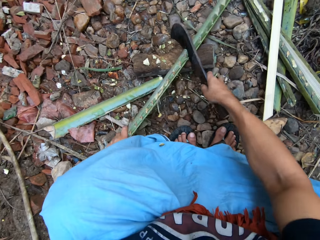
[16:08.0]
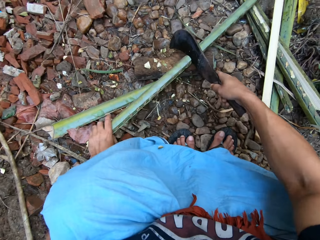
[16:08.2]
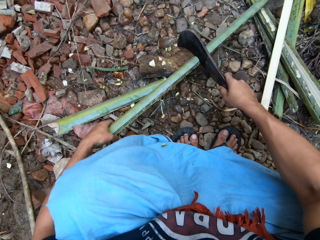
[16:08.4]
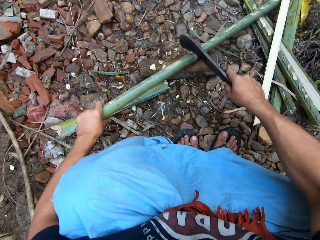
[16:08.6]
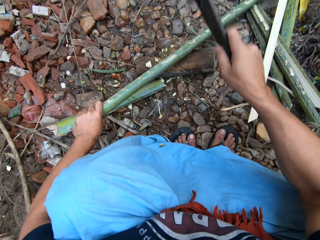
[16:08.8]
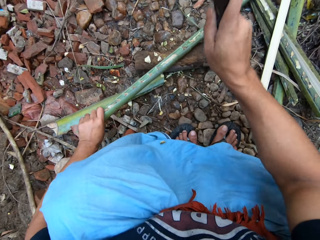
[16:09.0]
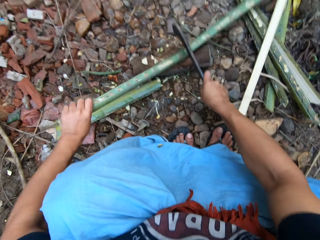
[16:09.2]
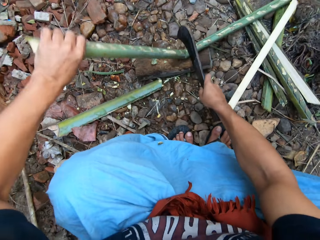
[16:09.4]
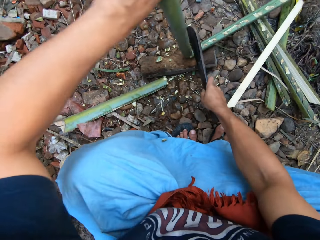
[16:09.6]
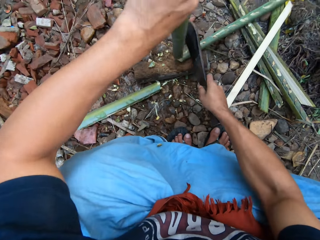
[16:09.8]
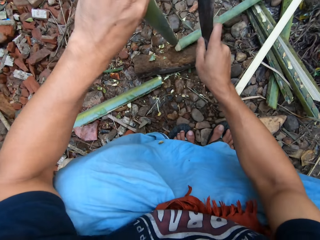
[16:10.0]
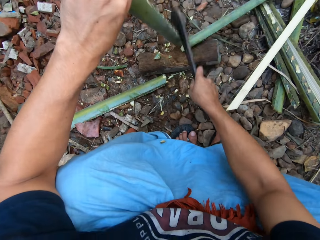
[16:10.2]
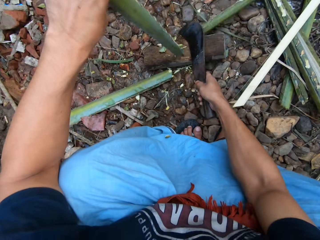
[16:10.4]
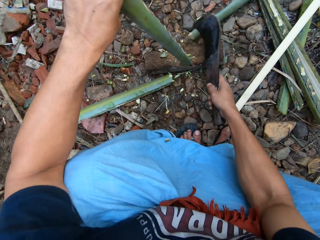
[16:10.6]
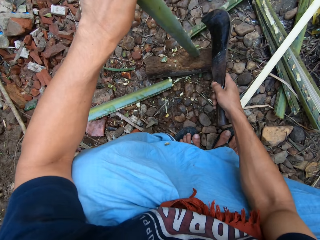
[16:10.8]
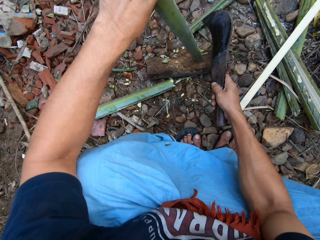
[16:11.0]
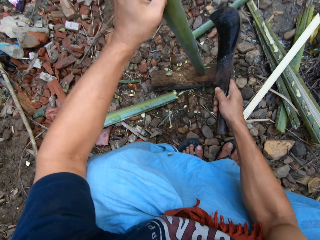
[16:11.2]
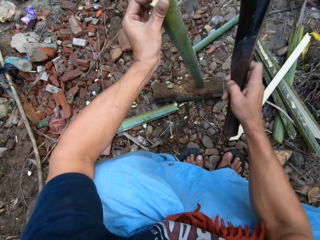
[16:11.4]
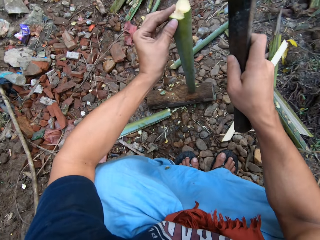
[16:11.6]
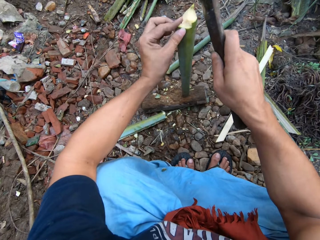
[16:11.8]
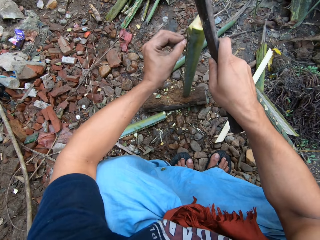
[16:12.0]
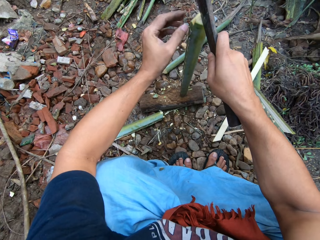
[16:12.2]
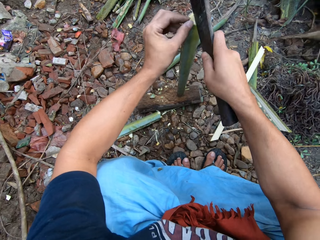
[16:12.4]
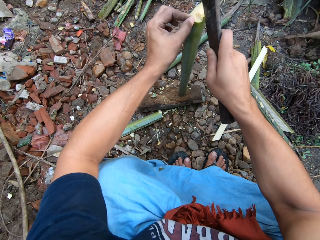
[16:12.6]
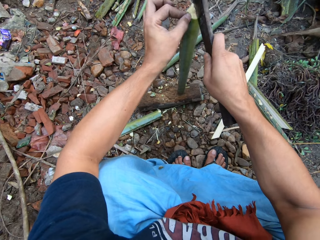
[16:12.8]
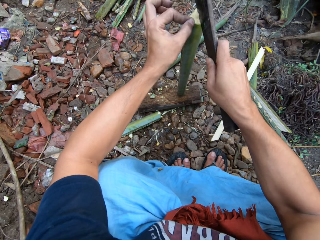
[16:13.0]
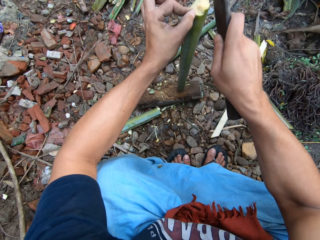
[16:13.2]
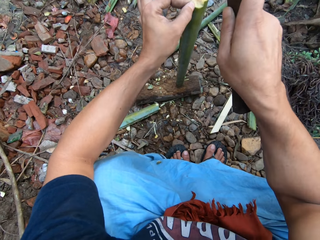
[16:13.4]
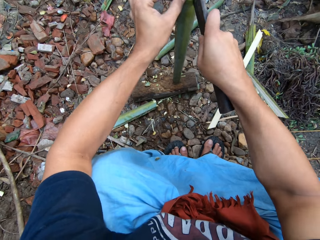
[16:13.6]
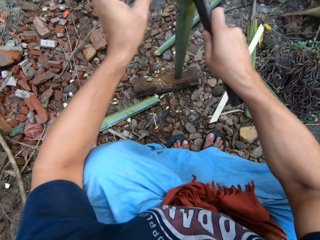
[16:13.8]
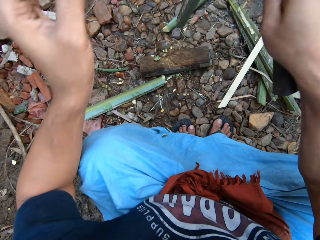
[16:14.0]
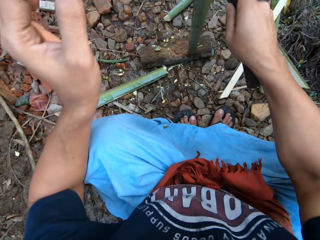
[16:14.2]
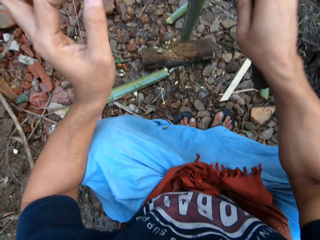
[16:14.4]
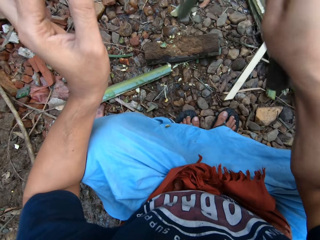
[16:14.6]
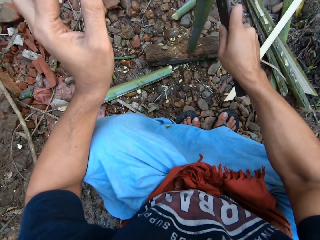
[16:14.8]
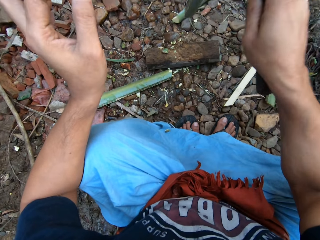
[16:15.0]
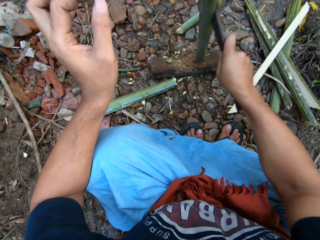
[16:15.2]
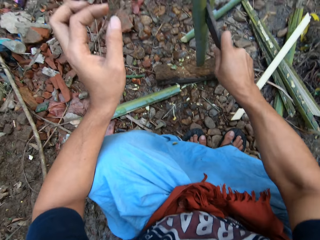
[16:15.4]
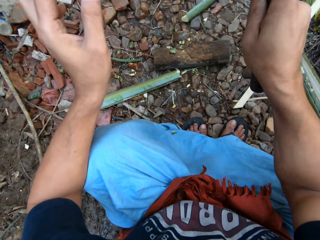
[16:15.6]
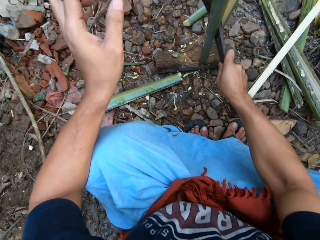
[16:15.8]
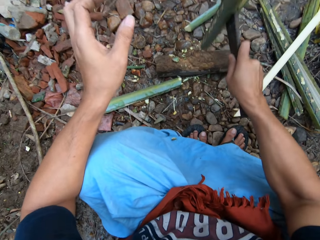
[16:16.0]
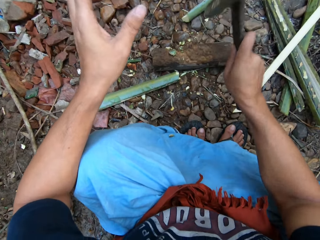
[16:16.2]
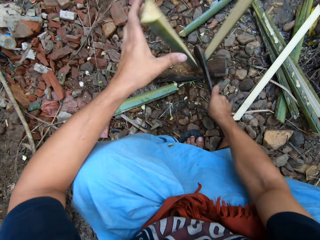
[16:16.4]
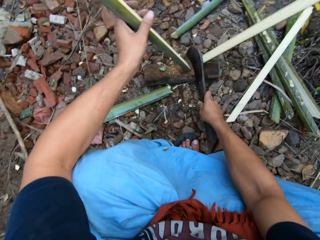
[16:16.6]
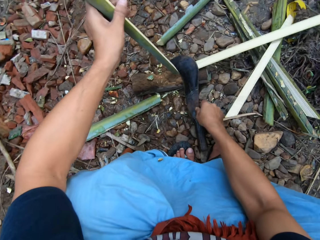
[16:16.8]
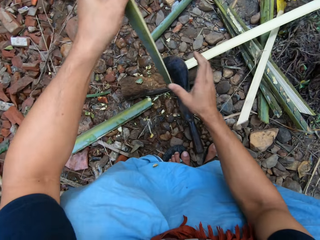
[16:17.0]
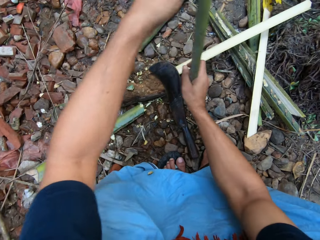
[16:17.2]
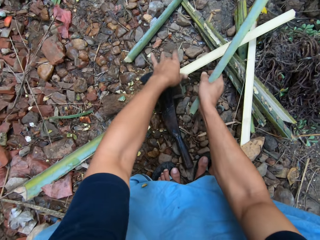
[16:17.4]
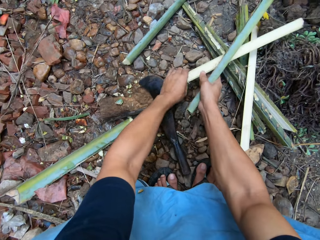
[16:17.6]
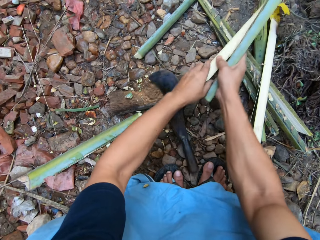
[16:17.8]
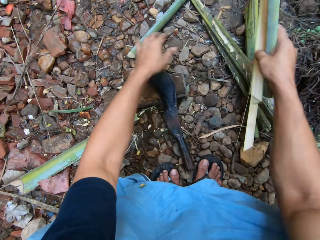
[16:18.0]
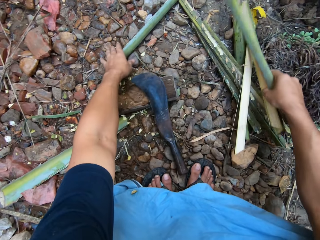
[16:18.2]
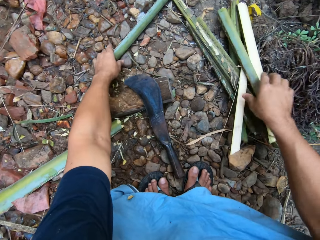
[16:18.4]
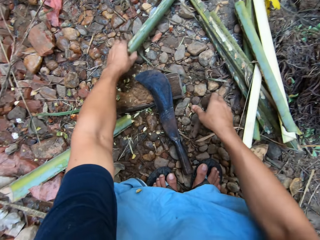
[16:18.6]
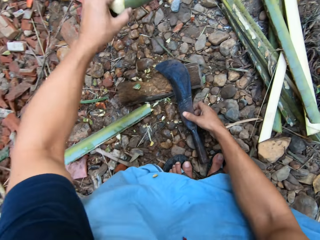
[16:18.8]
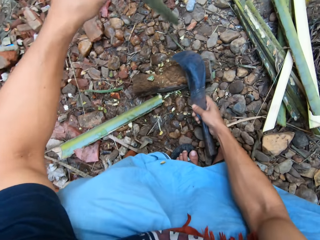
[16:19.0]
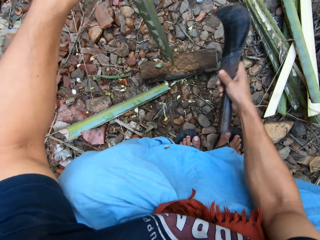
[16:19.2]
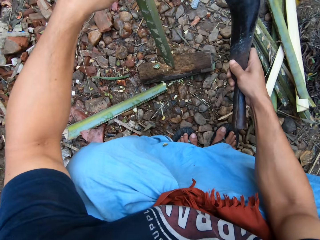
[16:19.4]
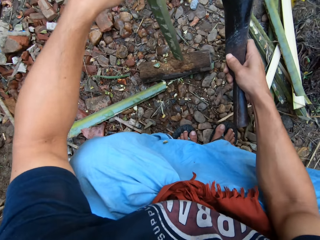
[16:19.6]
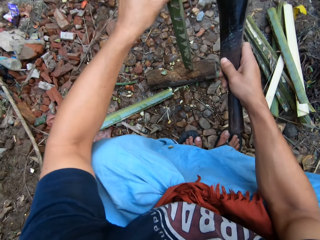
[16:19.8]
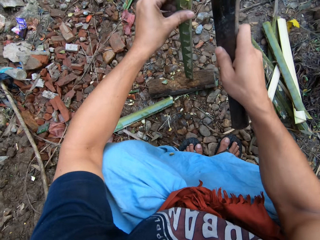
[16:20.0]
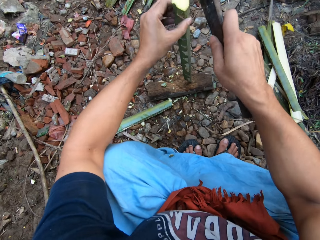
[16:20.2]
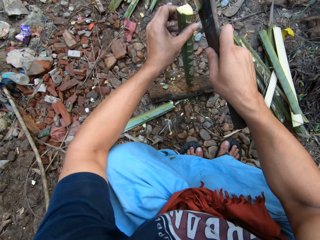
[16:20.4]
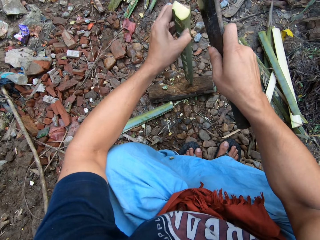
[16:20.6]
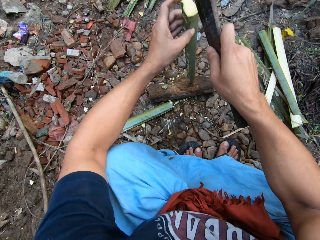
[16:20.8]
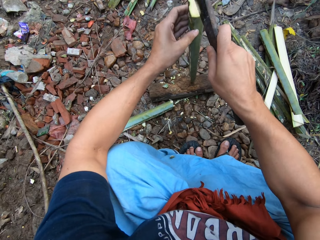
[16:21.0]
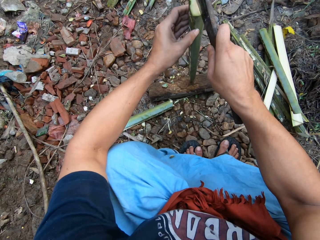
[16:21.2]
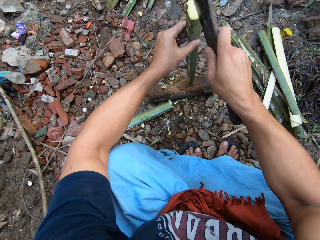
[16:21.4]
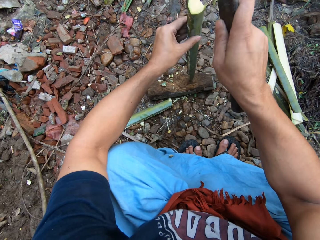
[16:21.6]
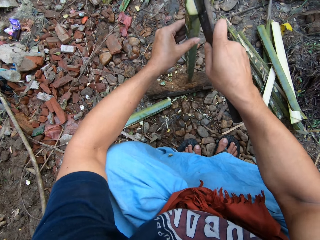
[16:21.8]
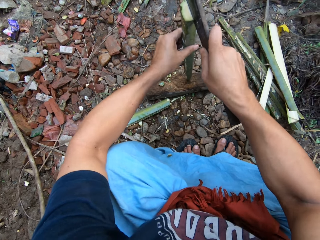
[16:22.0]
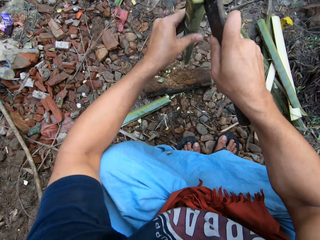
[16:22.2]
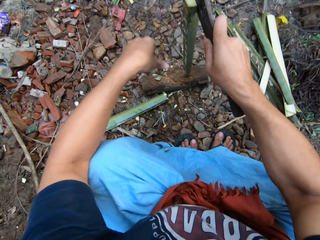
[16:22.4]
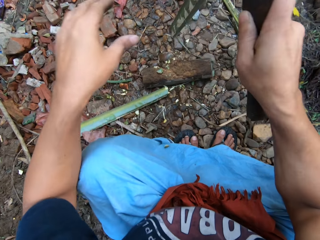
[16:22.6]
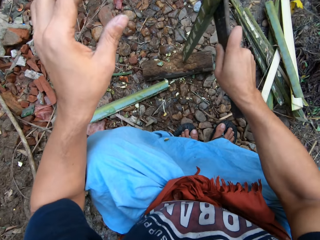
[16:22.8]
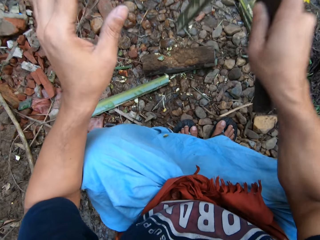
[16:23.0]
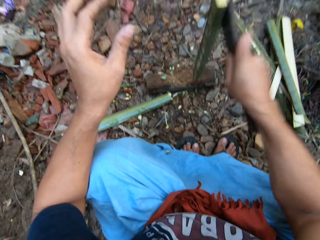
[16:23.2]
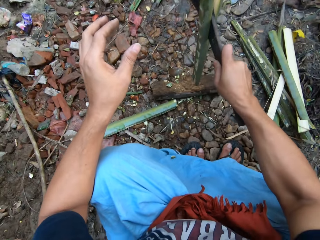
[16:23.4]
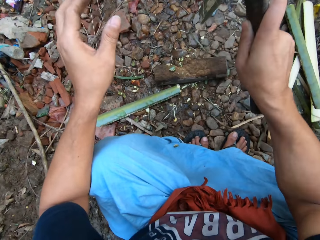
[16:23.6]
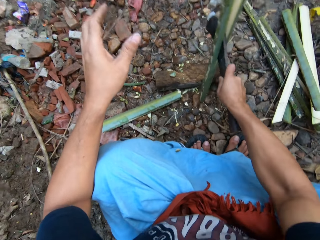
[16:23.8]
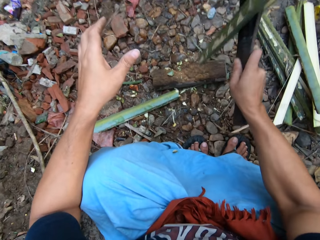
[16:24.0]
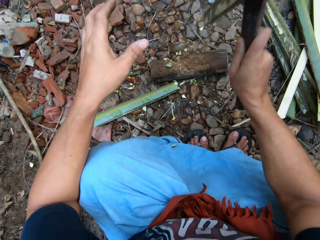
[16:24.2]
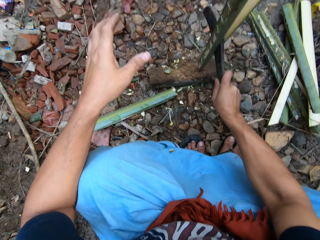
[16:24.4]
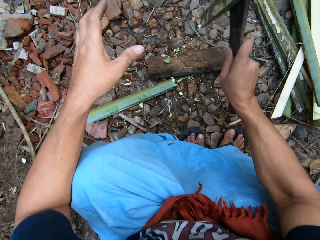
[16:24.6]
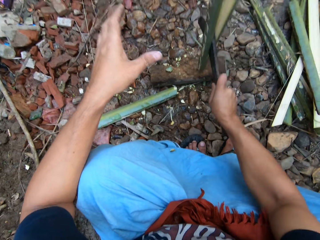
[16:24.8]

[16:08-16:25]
The camera wearer cuts the long bamboo on the cutting block with the pruning knife in his right hand. He adjusts the short bamboo on the cutting block with his left hand. He splits the bamboo on the cutting block with the pruning knife in his right hand. He puts the split bamboo on the other split bamboo on the floor with both hands. He picks up another short bamboo from the floor with his left hand. He adjusts the short bamboo on the cutting block with his left hand. He splits the bamboo on the cutting block with the pruning knife in his right hand.

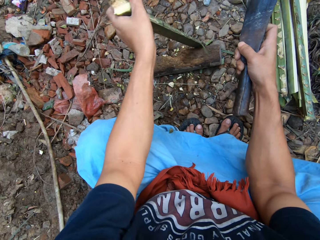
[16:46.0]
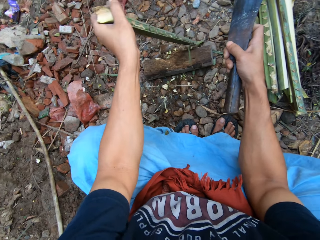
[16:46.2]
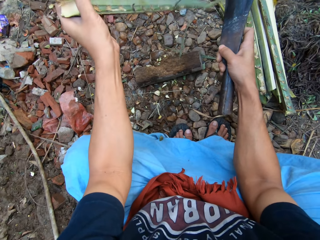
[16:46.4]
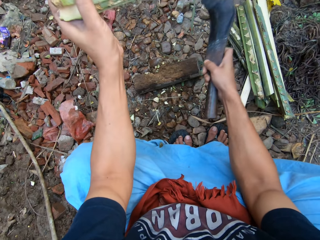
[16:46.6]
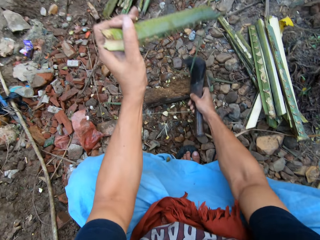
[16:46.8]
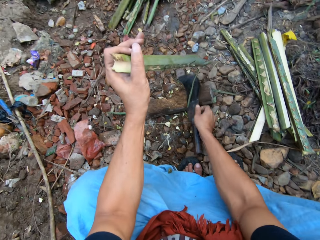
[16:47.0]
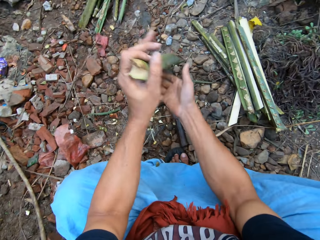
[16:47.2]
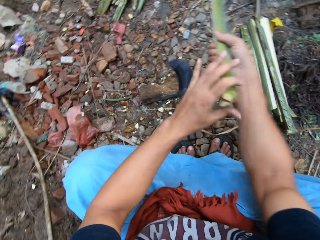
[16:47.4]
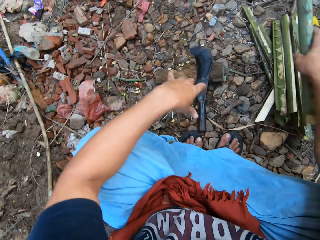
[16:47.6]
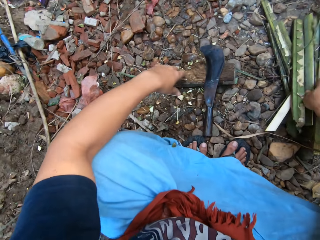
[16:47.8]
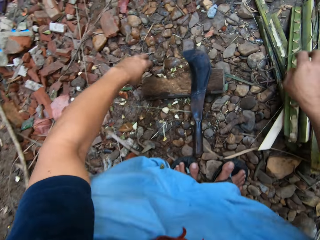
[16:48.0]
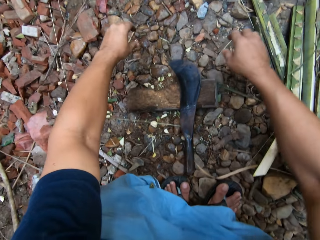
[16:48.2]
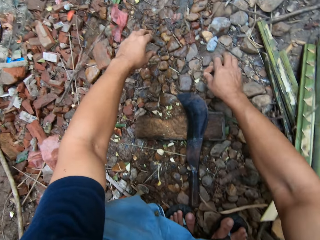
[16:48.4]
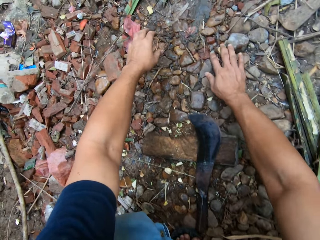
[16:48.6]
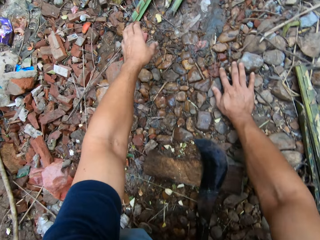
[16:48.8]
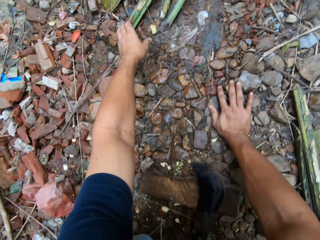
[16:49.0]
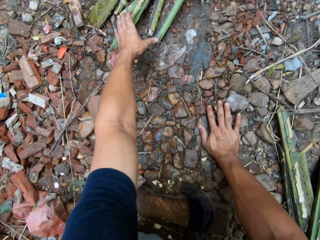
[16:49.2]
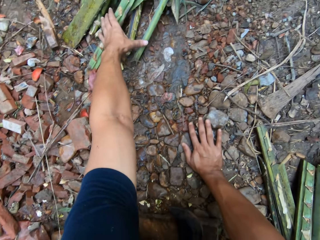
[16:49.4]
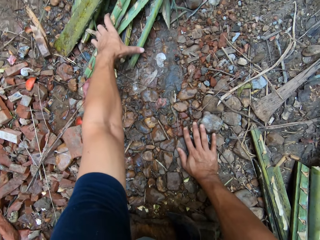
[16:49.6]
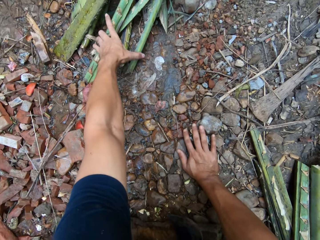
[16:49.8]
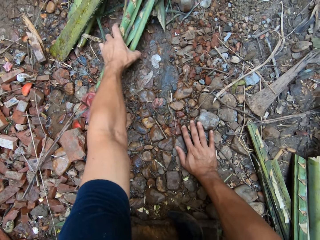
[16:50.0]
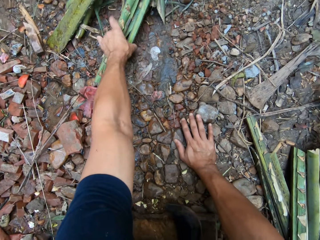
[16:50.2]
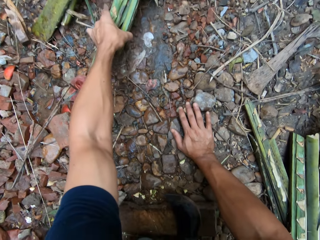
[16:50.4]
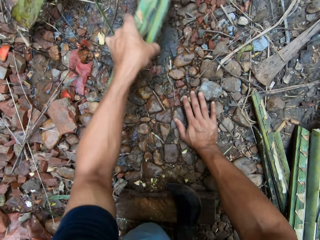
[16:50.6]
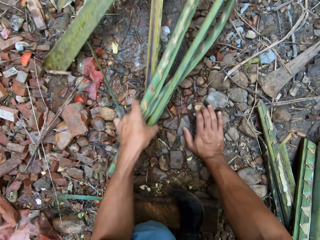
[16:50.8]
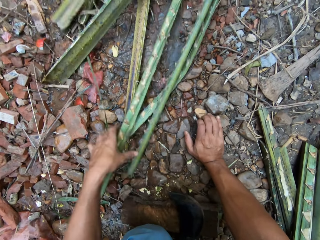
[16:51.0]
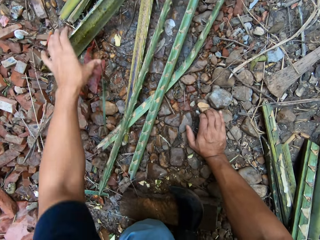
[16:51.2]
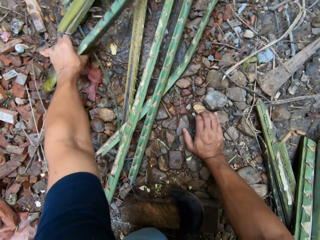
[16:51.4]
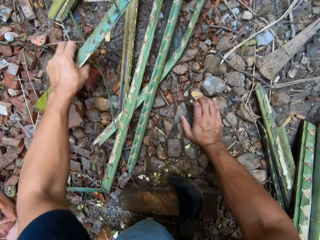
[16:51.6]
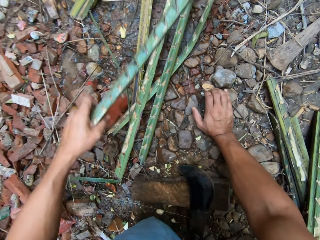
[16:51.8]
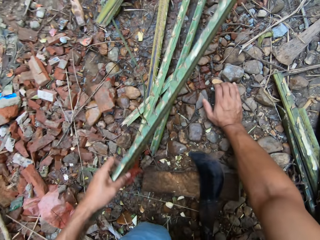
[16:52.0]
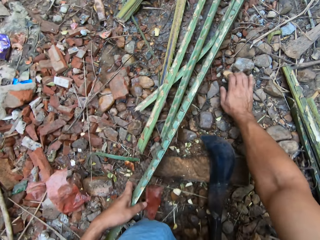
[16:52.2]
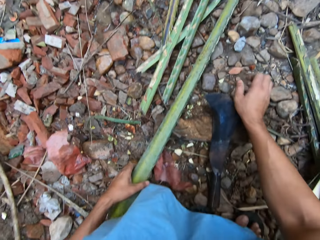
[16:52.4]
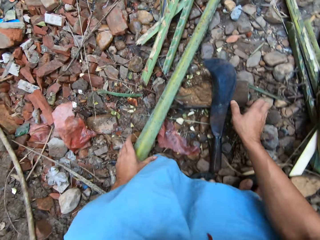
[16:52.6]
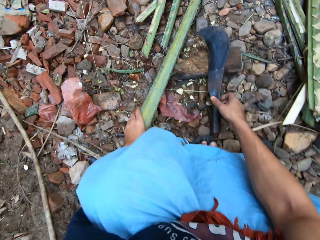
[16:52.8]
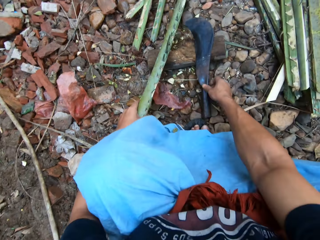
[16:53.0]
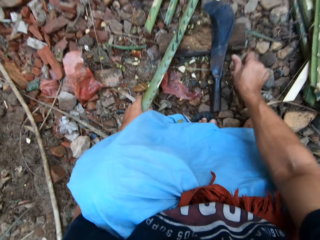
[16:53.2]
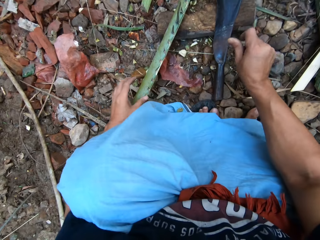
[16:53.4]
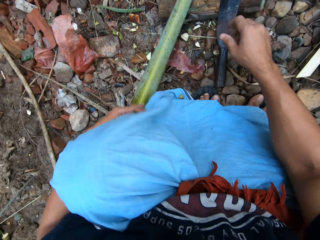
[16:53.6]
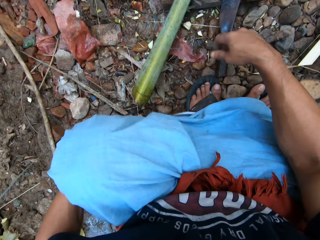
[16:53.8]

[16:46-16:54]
The camera wearer drops the split bamboo with the other split bamboo on the floor. He pulls on the bunch of bamboo with his left hand. He picks a bamboo from the bunch of bamboo with his left hand.
